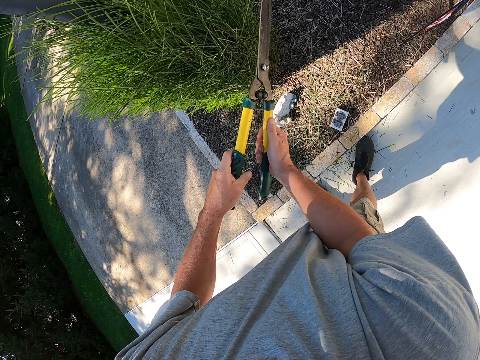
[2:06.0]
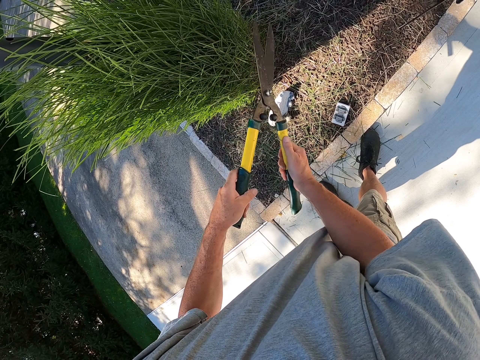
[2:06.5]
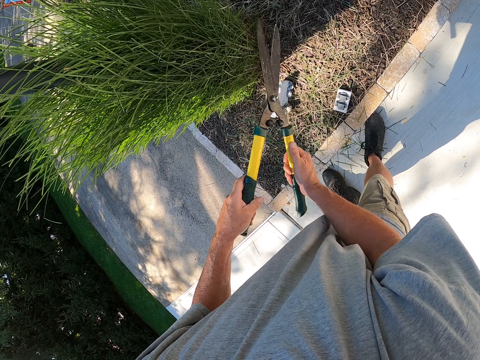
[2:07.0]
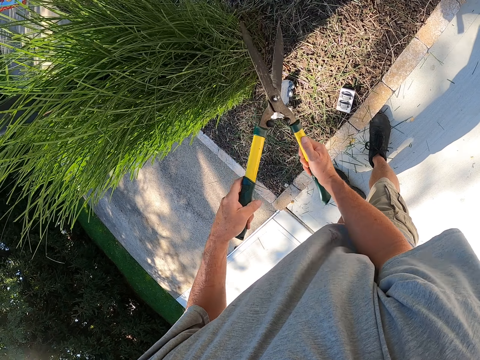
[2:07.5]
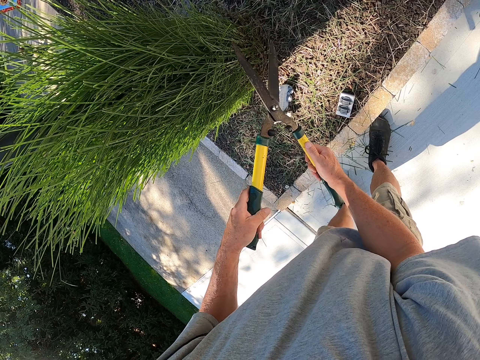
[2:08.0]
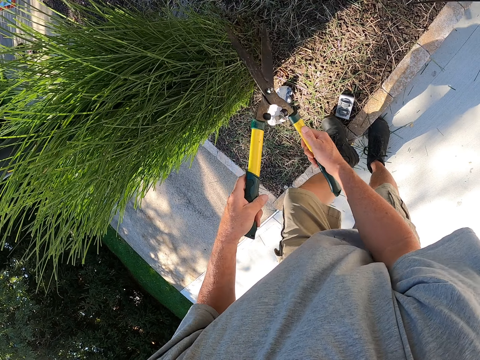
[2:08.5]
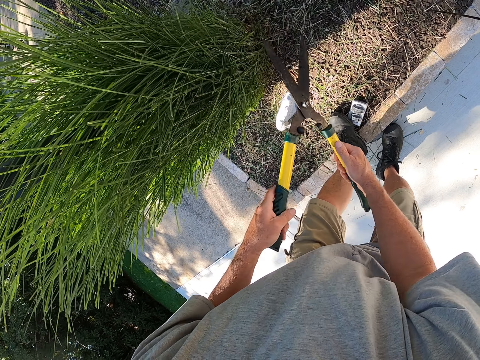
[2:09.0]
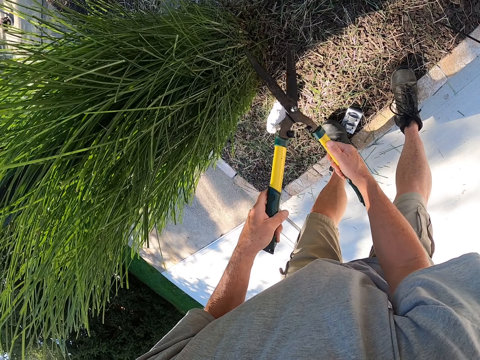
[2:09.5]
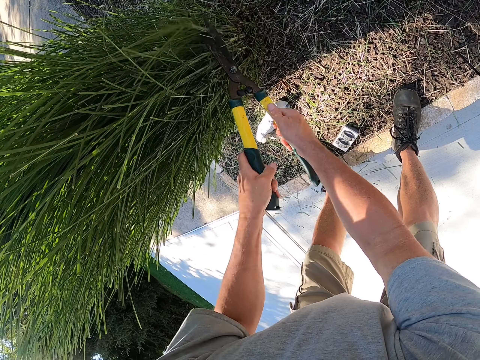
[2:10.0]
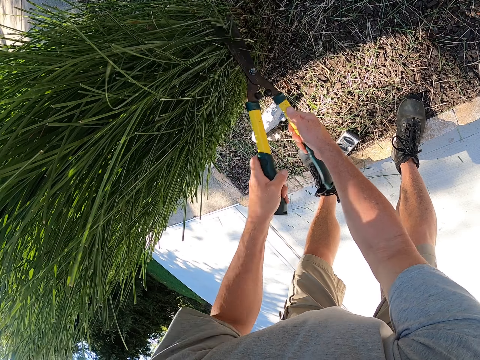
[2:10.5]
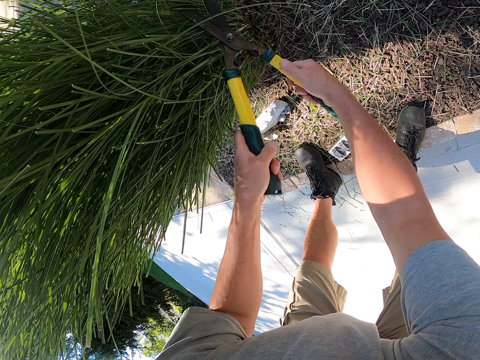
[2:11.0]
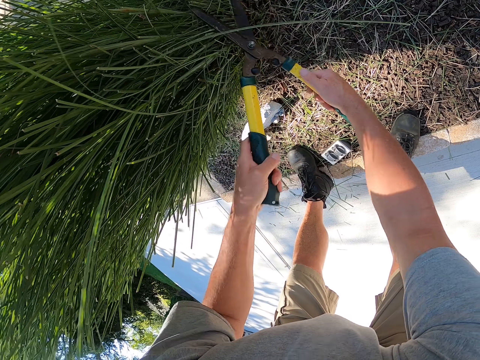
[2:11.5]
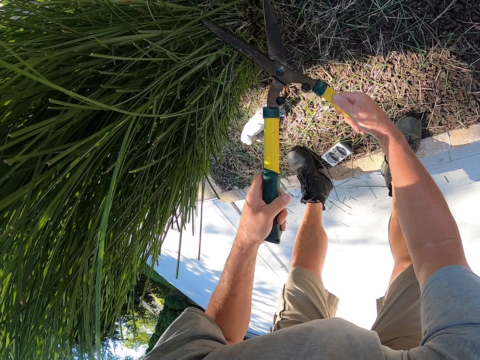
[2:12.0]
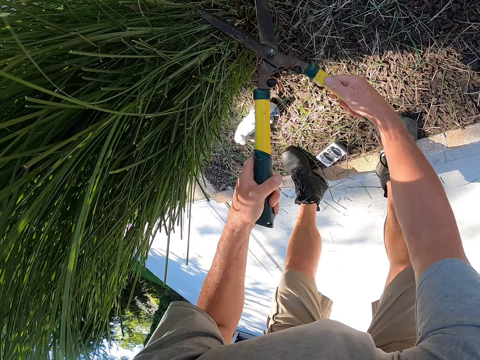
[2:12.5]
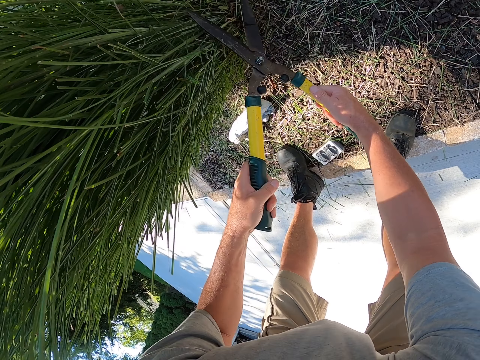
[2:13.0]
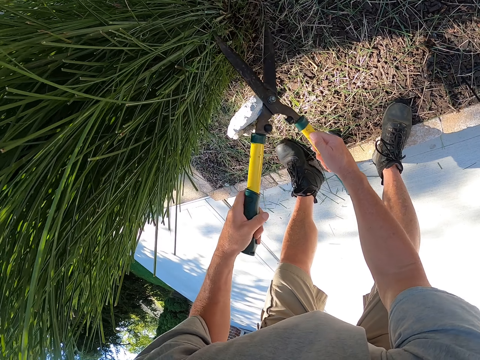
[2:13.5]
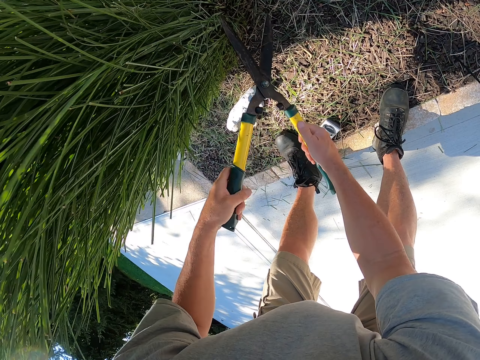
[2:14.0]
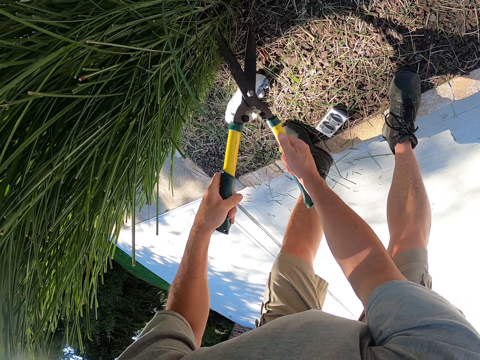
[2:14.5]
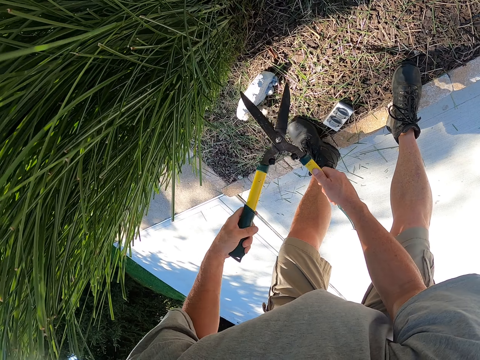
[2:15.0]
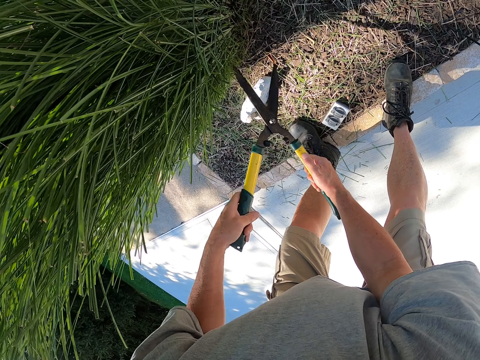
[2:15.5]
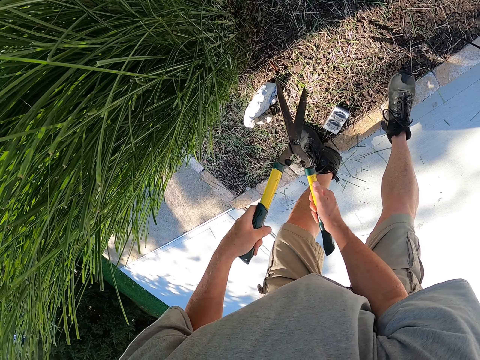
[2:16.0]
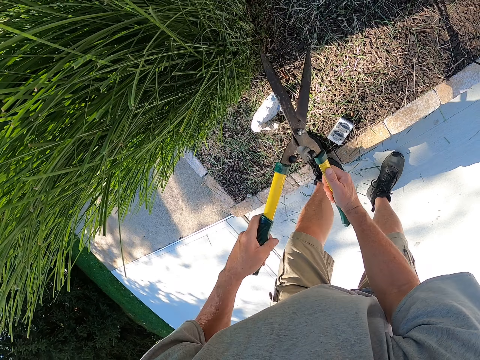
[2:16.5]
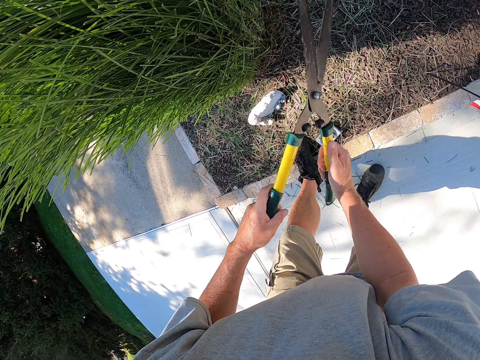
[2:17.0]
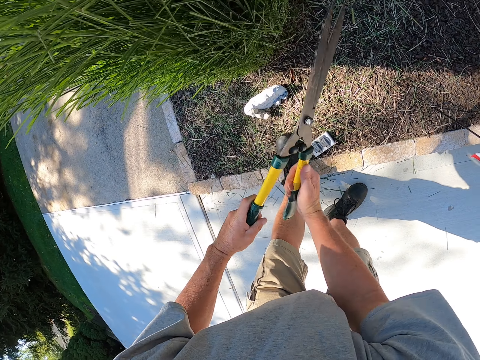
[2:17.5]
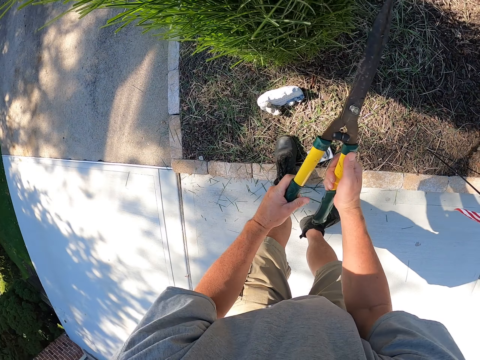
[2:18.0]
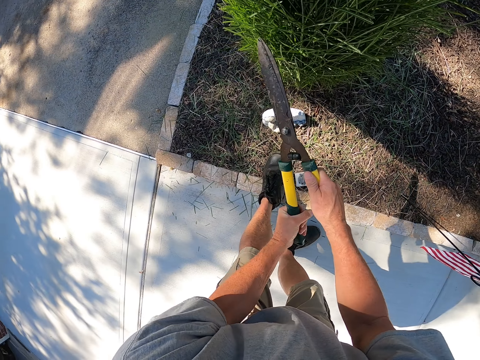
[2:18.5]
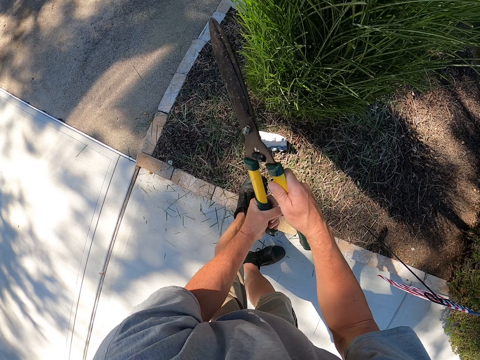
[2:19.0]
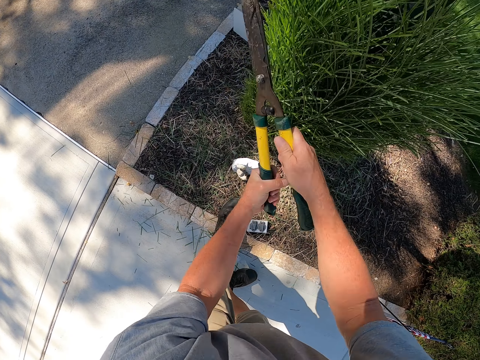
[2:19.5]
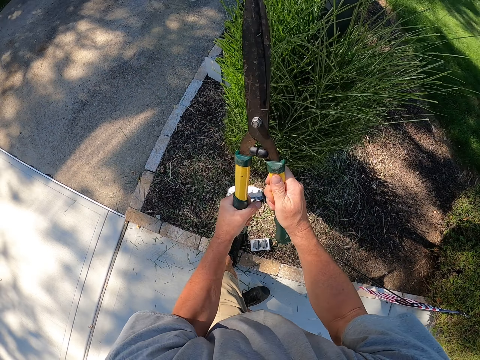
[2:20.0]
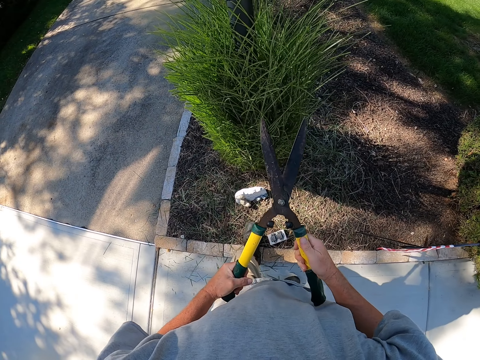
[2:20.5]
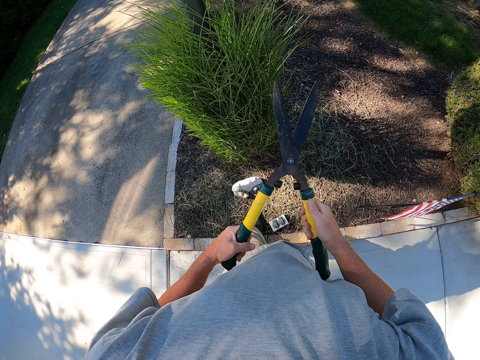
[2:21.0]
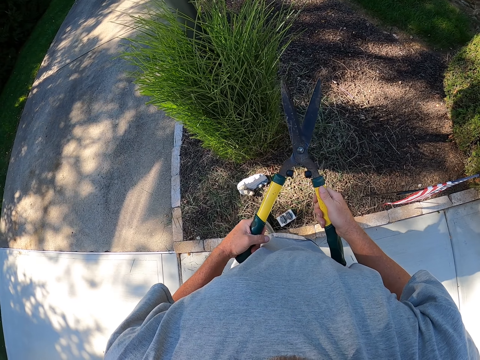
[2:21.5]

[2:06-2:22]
The camera wearer bends. They prune a garden tree. They raise up. They prune the garden tree.

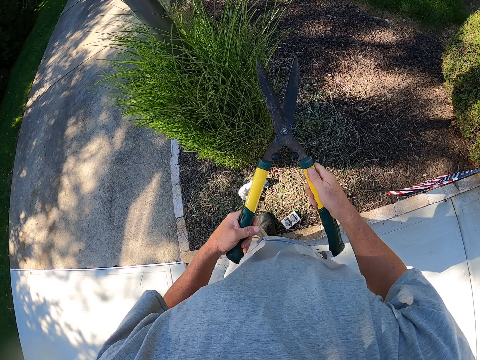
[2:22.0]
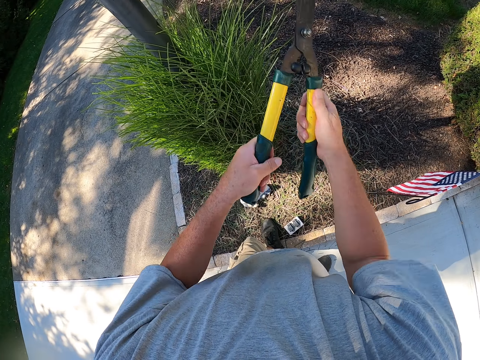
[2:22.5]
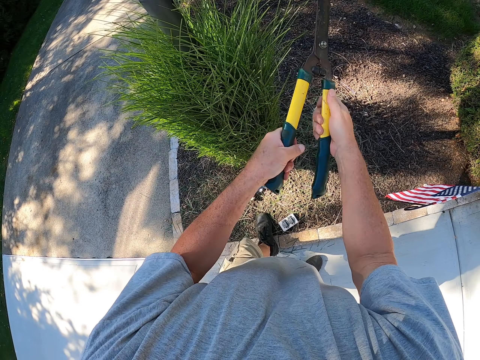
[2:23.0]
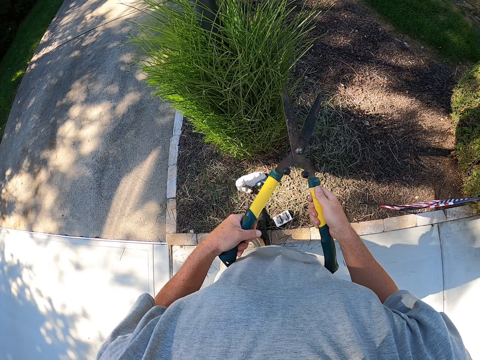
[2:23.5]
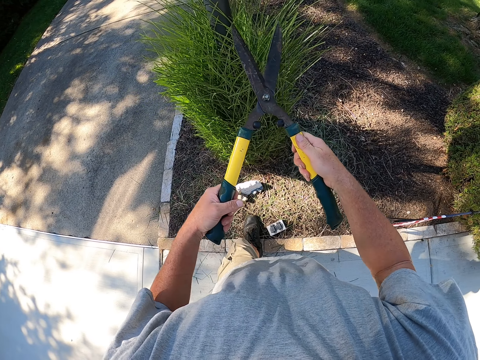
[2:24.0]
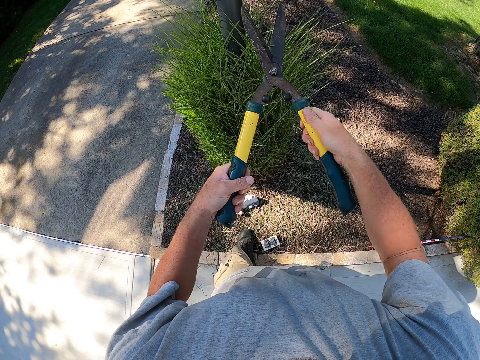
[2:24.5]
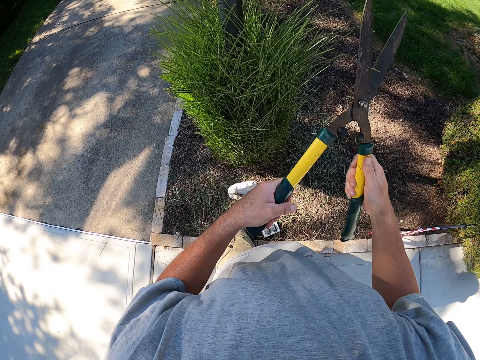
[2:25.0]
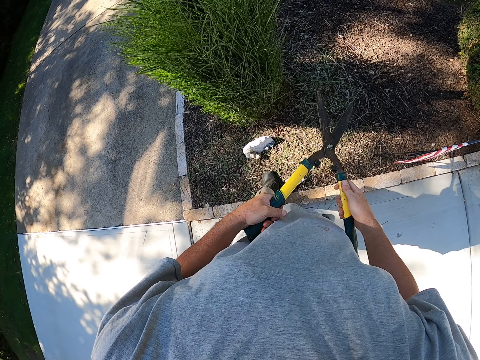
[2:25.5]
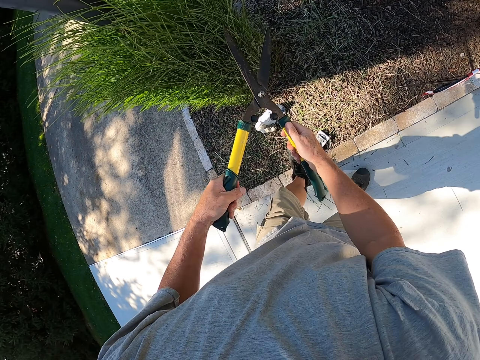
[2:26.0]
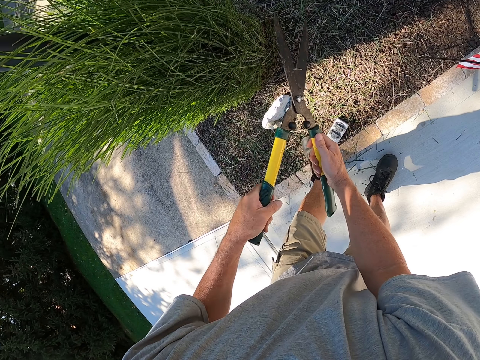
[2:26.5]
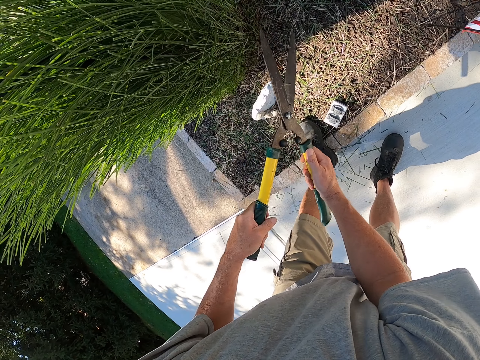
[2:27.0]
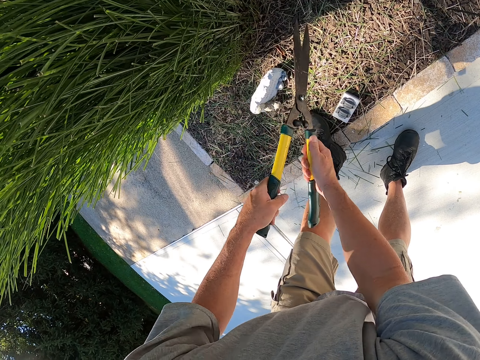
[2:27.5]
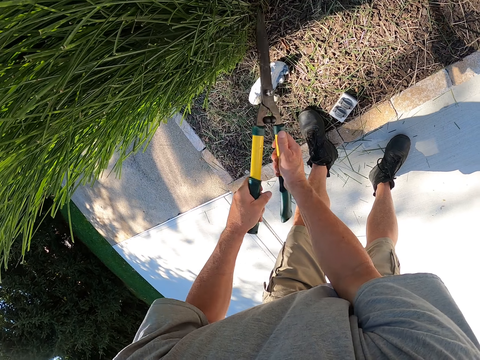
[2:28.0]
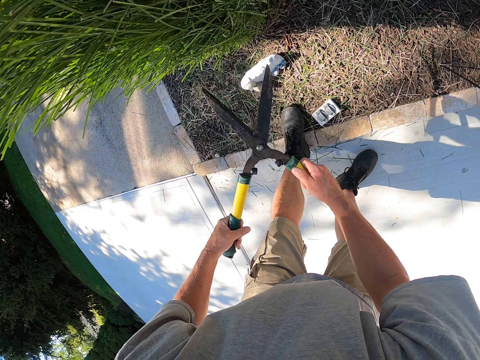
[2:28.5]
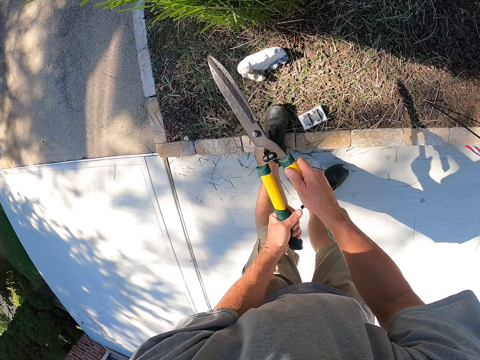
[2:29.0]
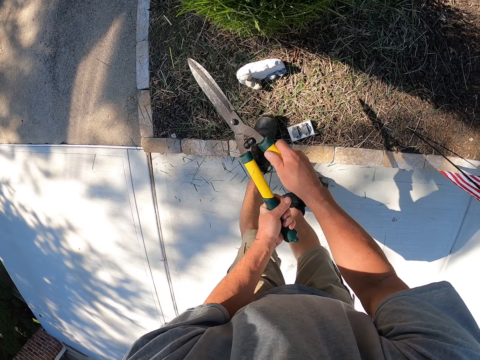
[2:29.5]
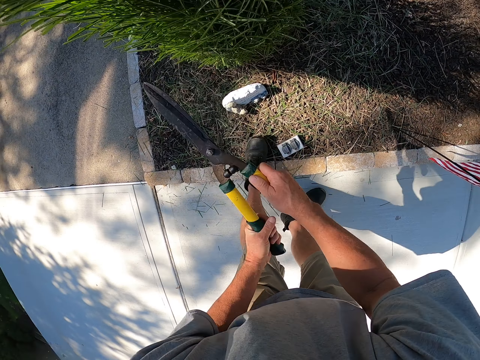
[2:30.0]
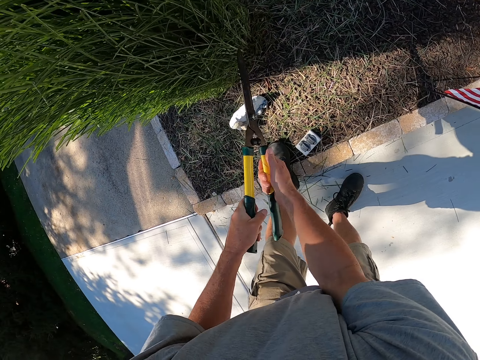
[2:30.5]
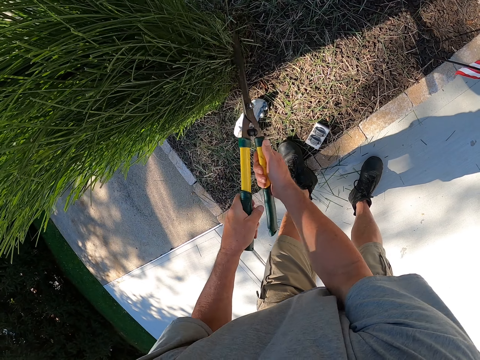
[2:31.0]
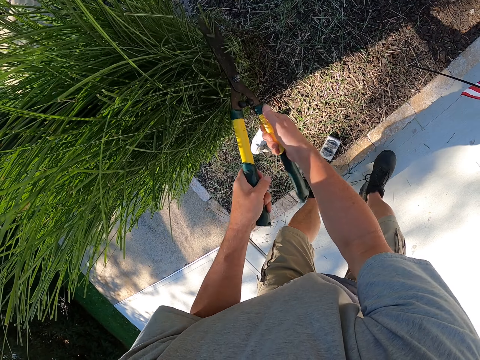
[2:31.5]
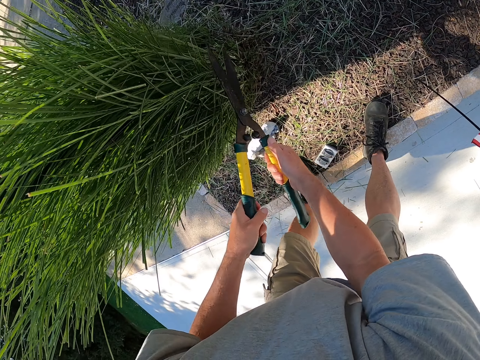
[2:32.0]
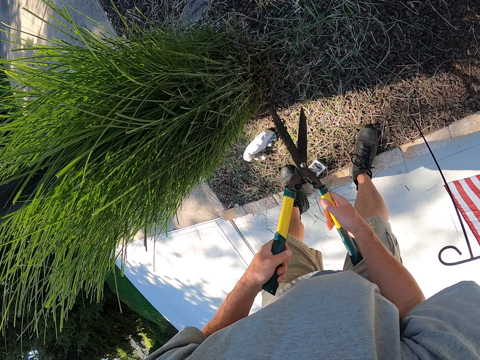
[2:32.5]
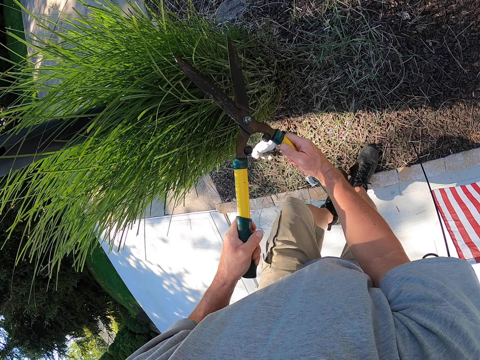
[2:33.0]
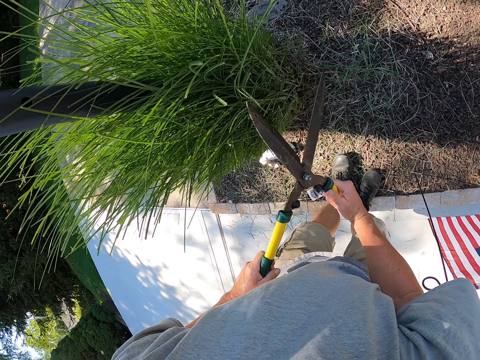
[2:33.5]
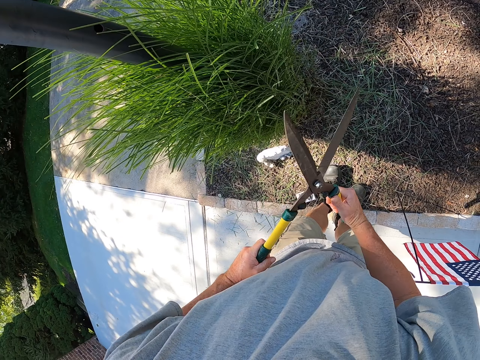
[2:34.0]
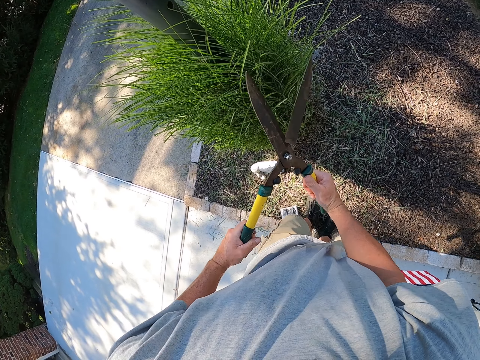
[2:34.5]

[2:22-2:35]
The camera wearer bends. They prune a garden tree. They raise up.
